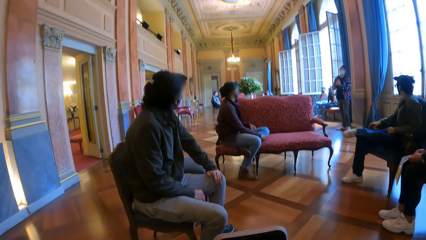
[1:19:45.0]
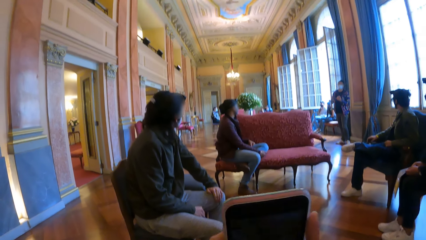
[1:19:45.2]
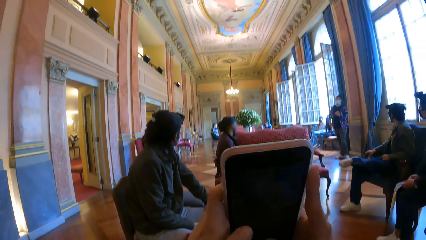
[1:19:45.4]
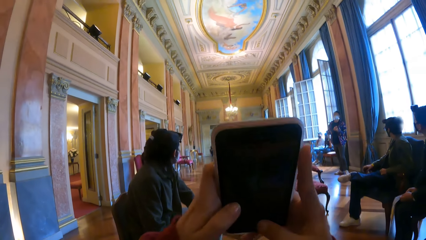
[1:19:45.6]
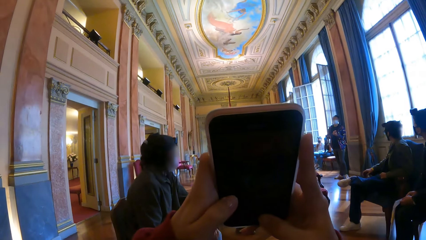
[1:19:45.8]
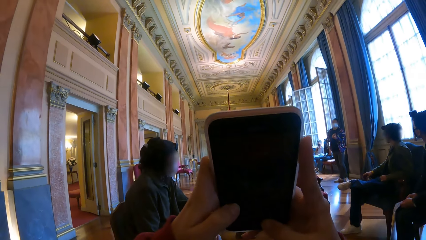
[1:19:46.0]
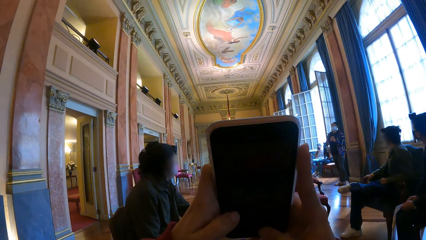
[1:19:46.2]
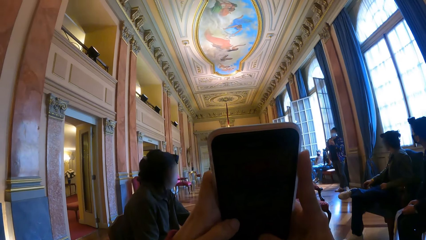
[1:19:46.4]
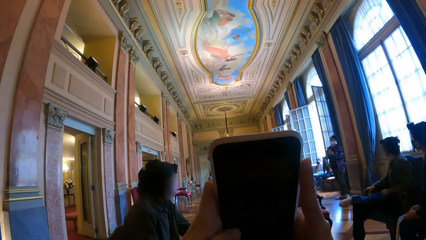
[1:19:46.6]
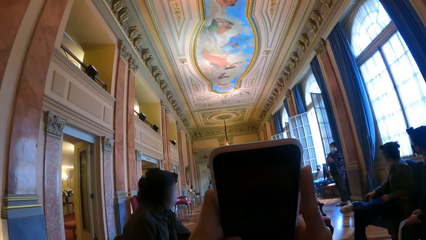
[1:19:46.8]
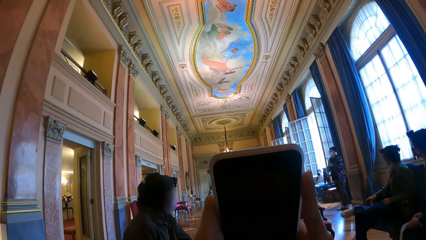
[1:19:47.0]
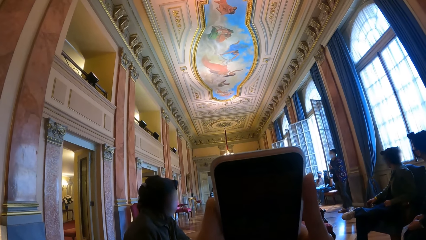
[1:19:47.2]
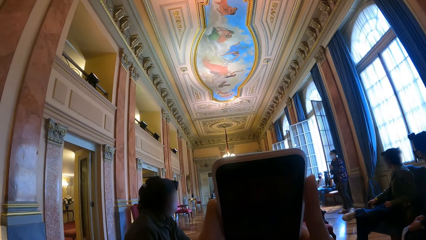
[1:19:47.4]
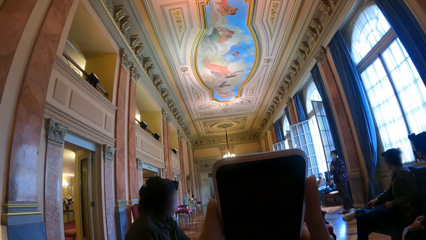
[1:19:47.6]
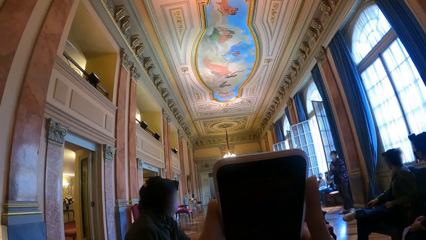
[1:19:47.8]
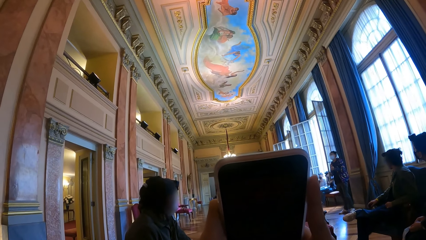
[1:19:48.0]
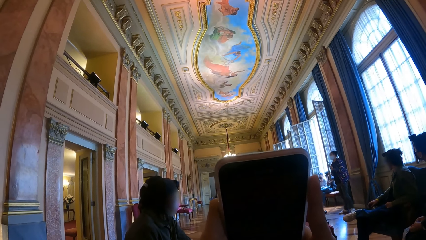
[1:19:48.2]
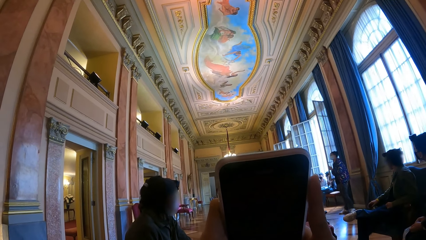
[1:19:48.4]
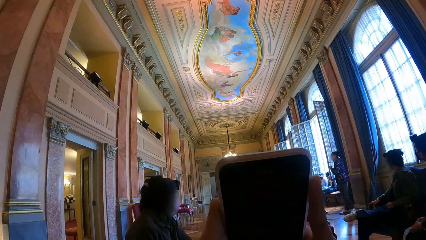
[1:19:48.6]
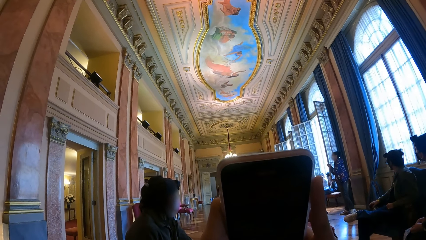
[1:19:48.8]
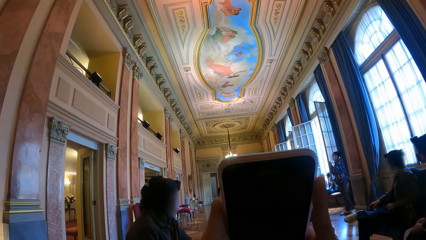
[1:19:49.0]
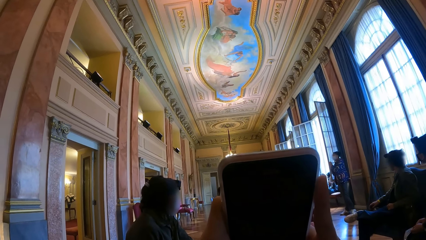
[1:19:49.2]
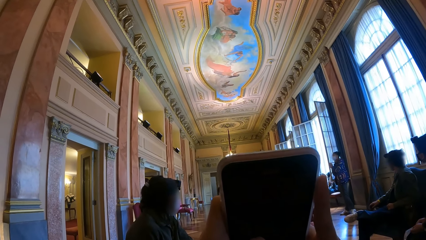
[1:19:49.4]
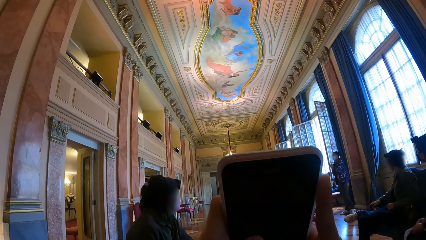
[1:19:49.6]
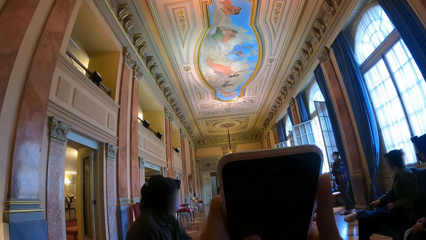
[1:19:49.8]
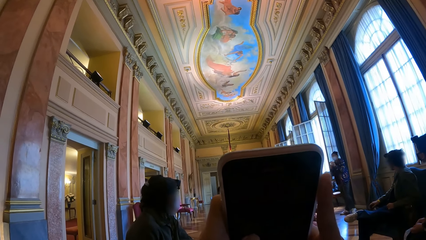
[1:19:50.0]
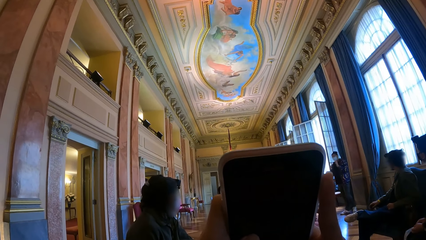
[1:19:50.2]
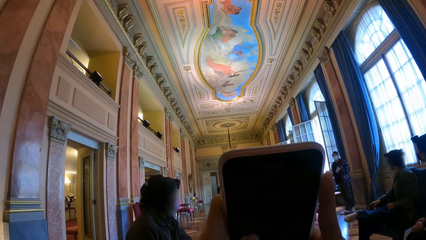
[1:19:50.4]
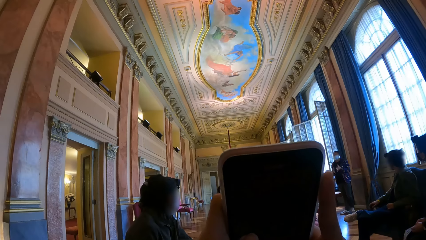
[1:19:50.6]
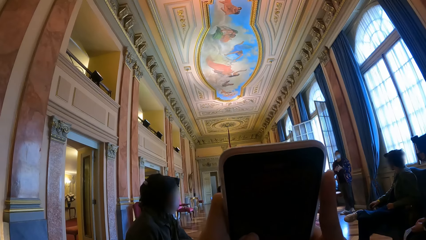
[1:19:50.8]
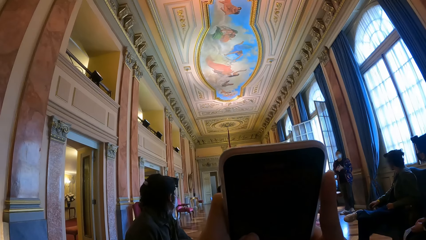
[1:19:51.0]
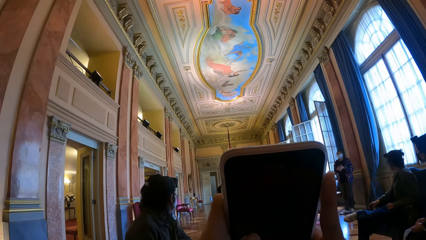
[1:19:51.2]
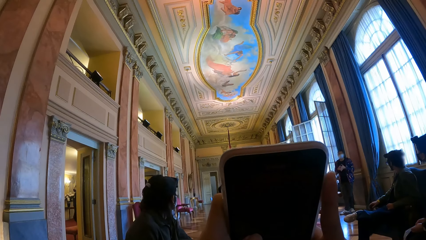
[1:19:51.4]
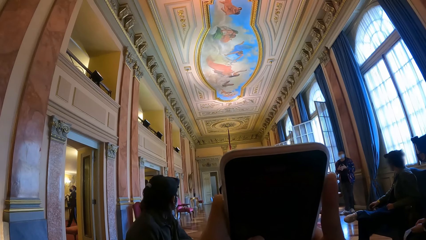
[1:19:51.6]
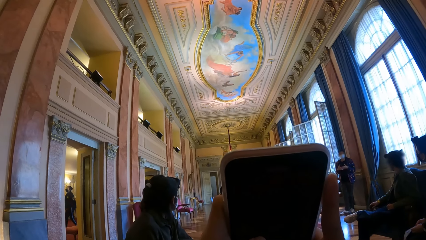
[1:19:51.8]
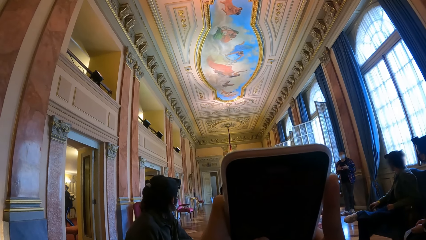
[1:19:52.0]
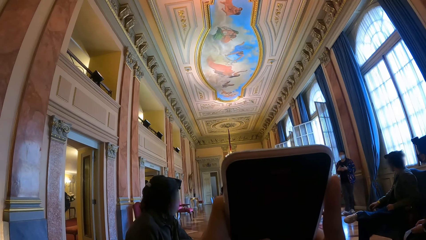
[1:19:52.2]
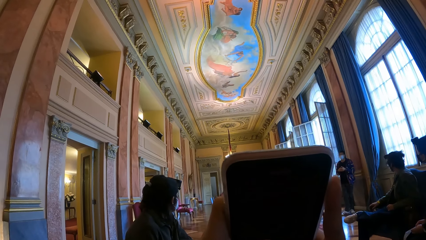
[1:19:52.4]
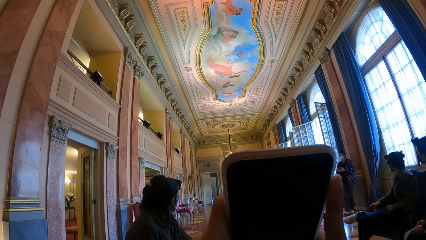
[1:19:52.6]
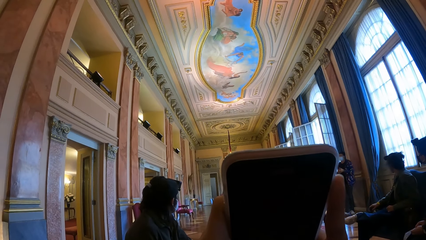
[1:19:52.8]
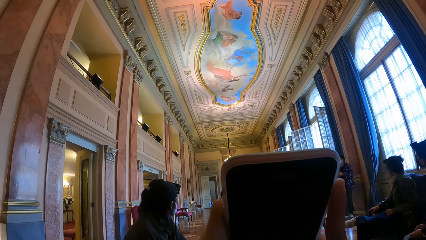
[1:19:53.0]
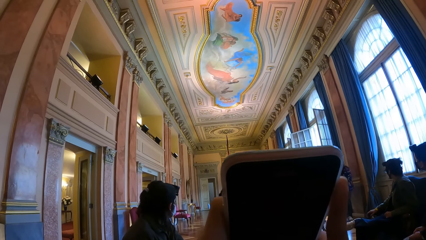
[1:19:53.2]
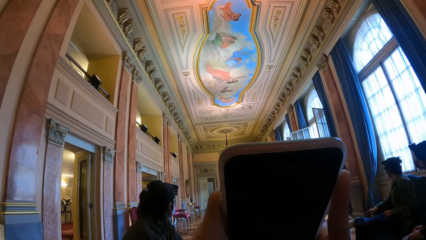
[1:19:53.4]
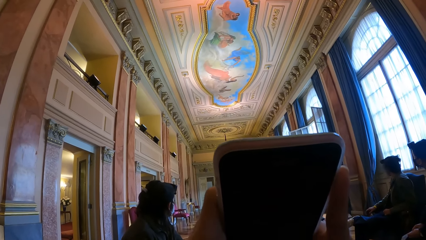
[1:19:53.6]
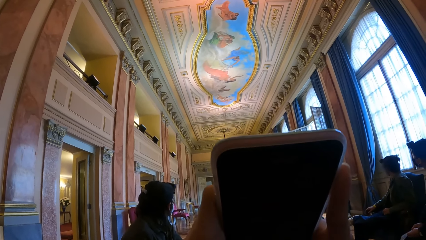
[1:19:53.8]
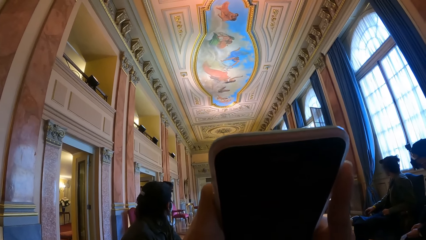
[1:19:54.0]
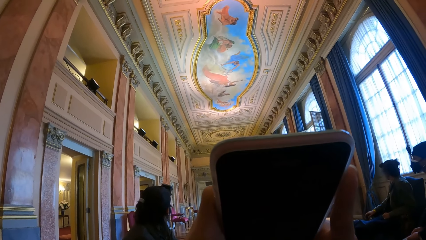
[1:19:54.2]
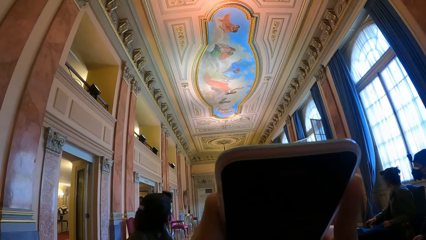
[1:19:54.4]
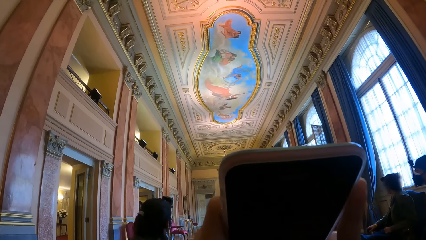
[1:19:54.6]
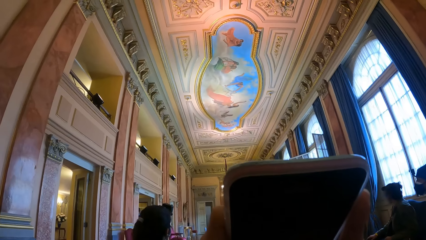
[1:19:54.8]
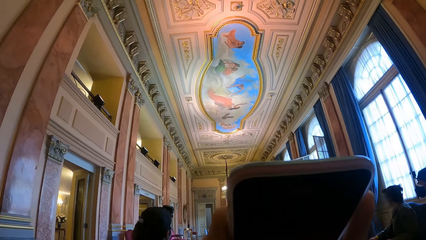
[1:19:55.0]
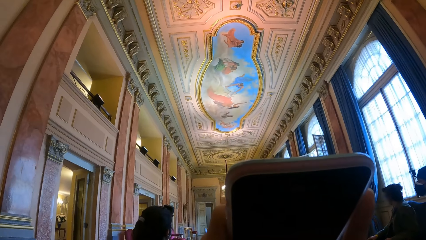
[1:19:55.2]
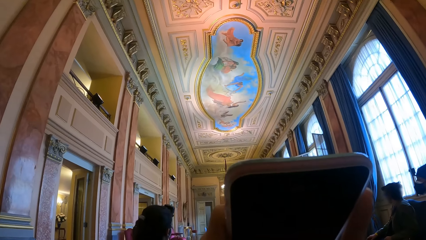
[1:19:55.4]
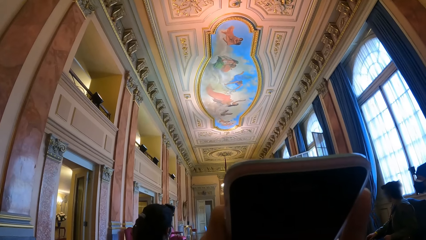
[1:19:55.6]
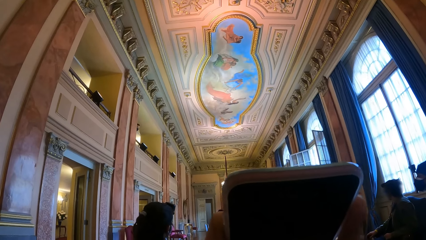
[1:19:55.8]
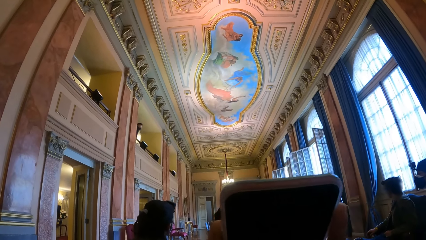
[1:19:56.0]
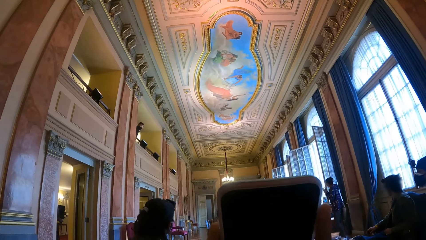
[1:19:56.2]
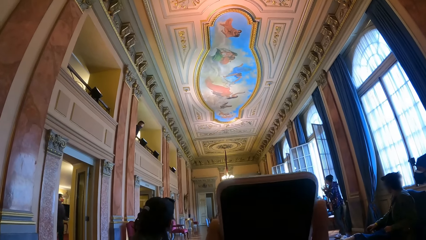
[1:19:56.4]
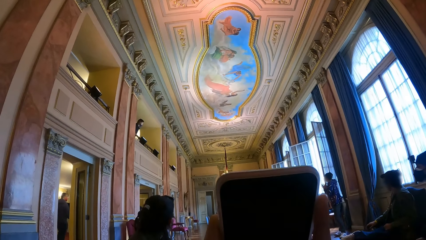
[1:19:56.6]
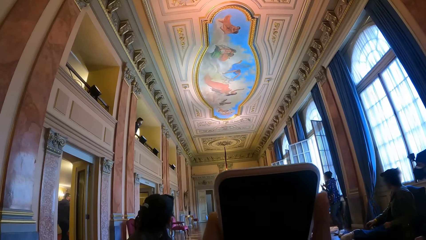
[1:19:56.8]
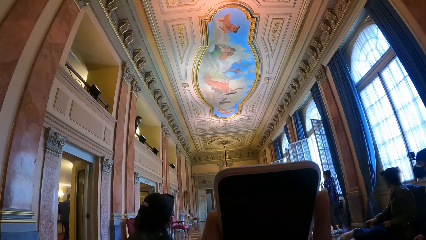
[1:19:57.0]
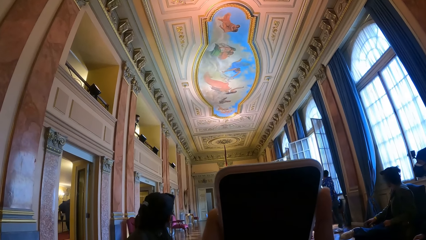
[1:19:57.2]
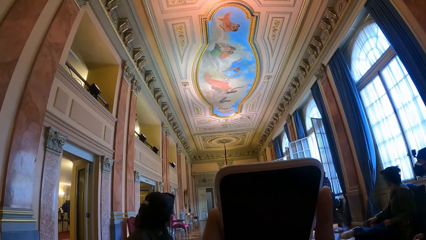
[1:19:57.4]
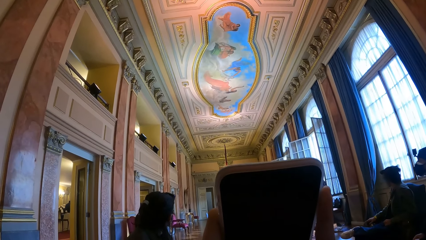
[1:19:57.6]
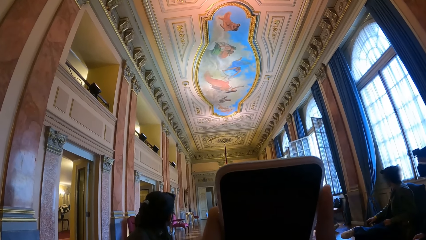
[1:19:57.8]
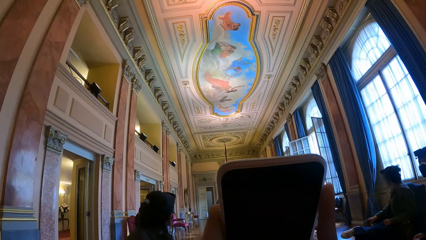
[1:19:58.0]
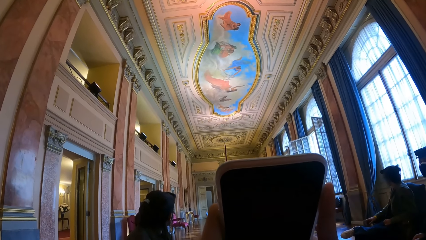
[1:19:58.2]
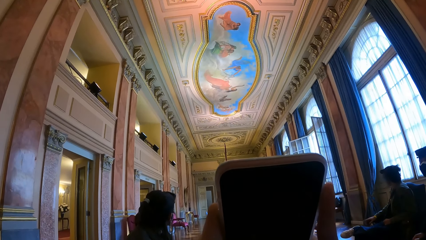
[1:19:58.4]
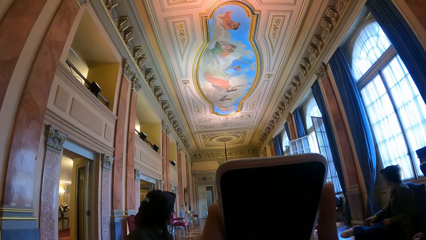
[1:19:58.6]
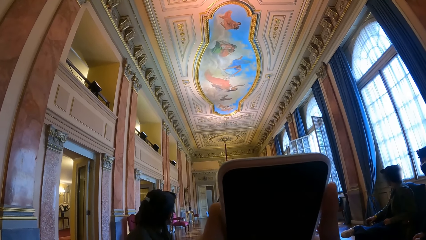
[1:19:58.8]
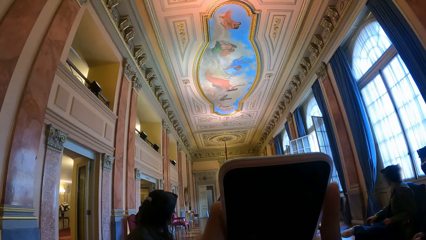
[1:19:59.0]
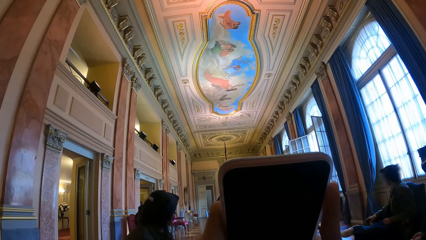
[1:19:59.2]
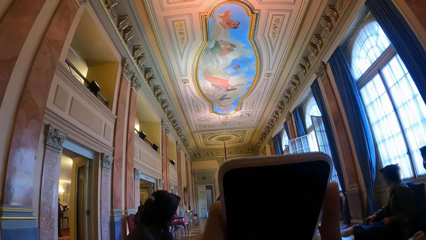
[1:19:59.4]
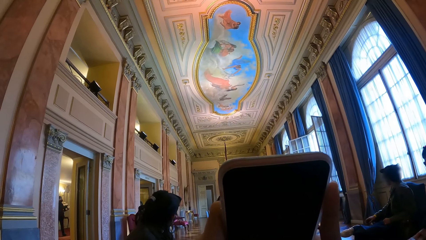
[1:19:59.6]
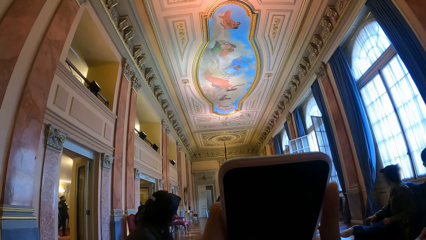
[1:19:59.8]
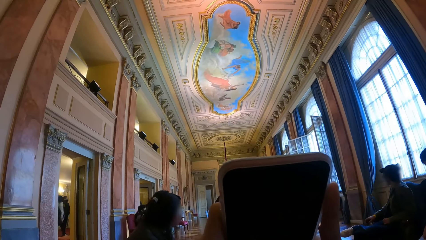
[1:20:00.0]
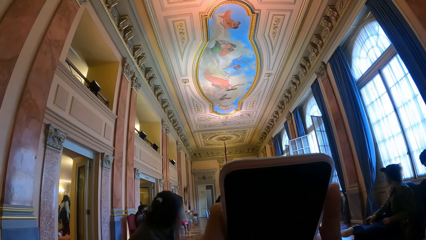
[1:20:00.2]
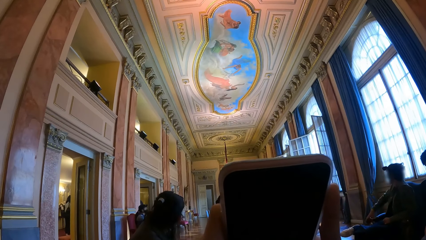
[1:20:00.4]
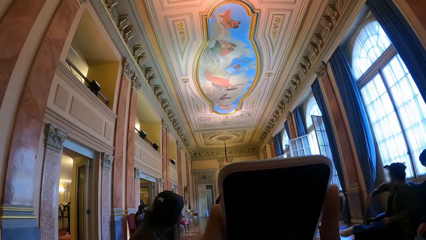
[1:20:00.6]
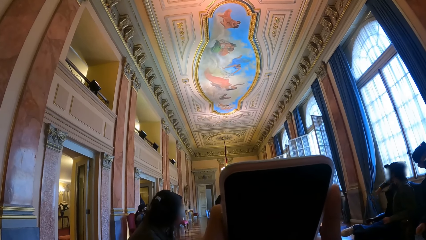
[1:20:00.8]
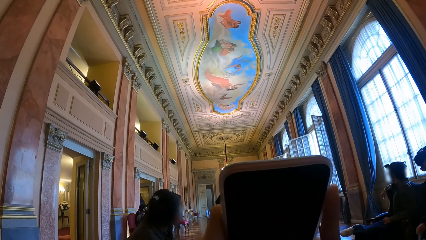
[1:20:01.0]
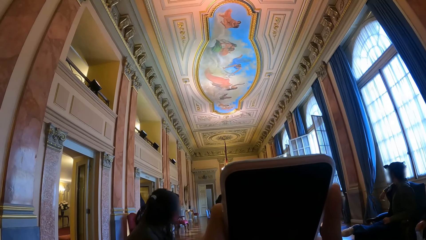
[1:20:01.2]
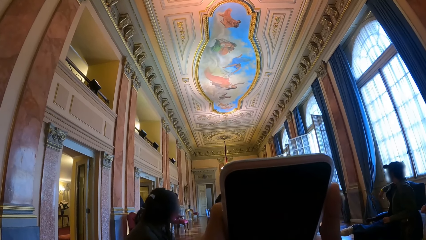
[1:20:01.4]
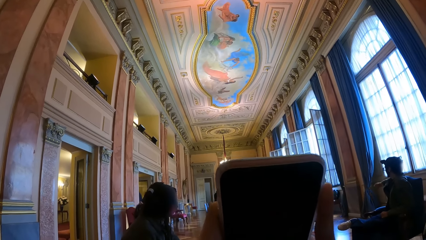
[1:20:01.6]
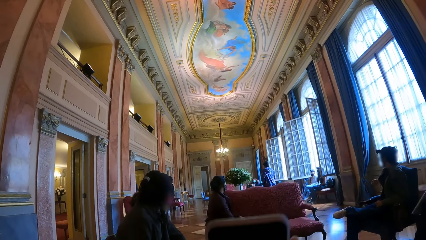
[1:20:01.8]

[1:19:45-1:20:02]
The camera wearer lifts her phone up with both hands. She looks up.
